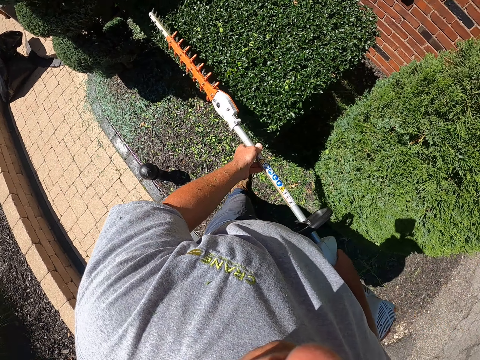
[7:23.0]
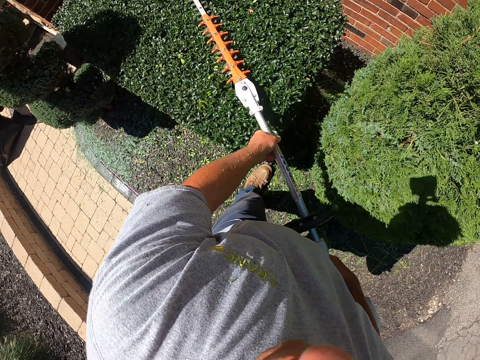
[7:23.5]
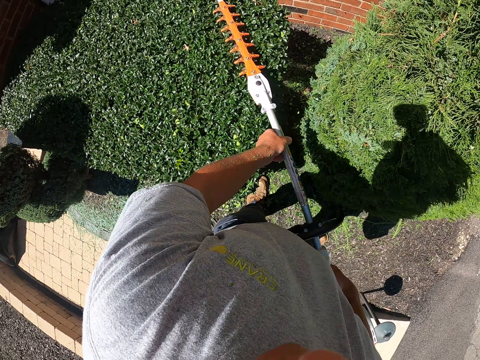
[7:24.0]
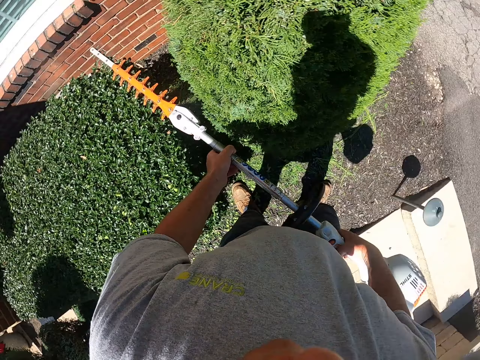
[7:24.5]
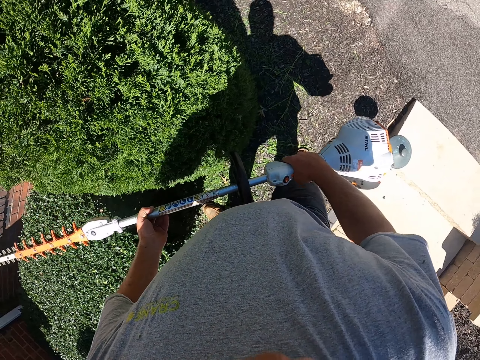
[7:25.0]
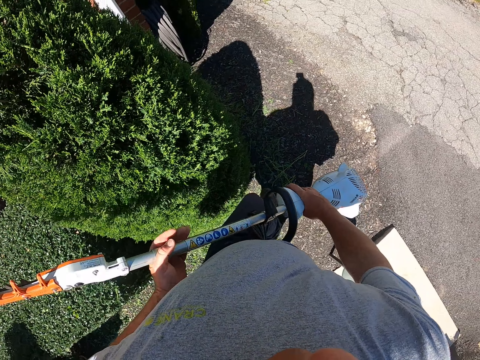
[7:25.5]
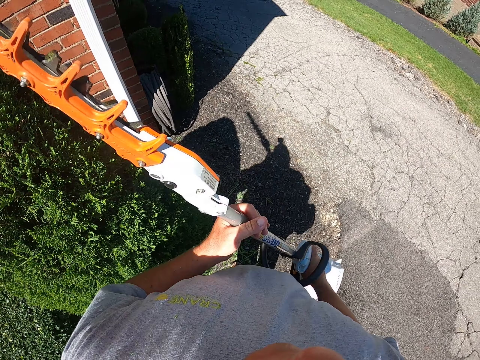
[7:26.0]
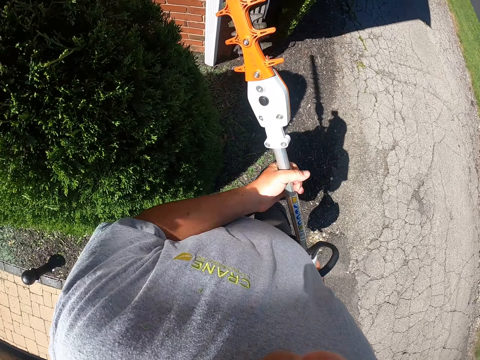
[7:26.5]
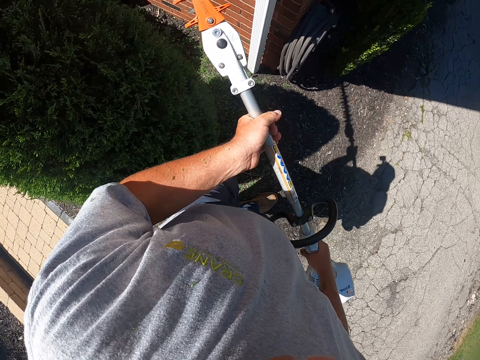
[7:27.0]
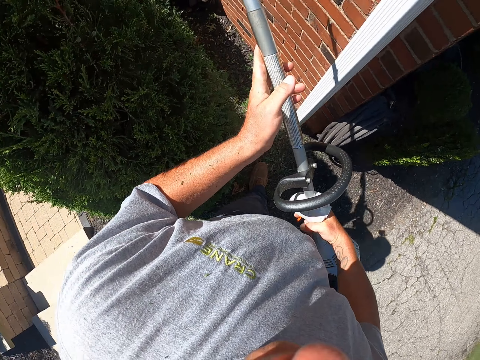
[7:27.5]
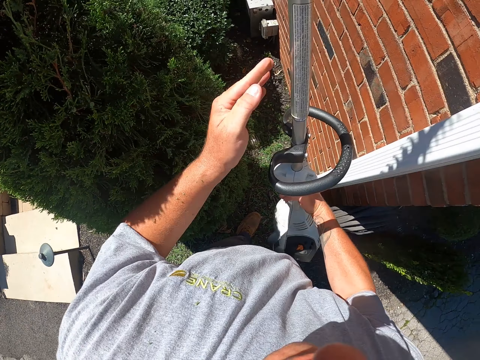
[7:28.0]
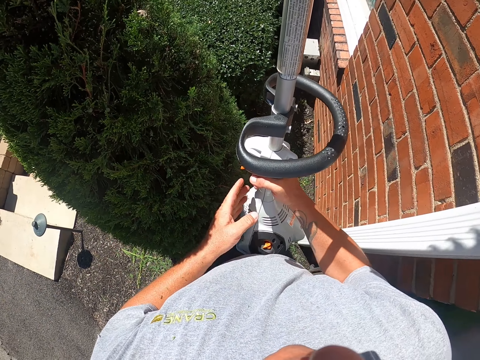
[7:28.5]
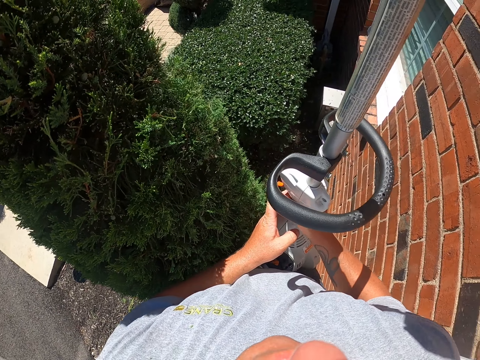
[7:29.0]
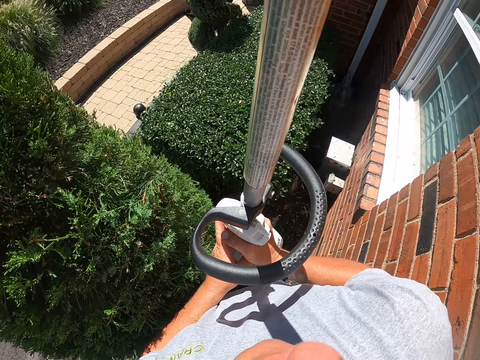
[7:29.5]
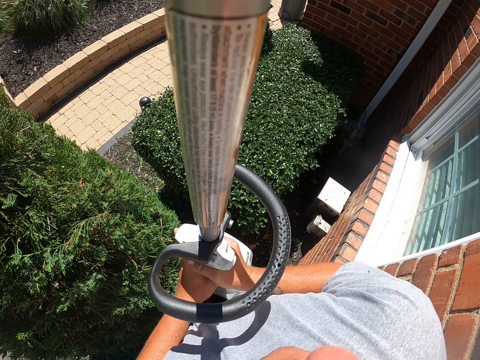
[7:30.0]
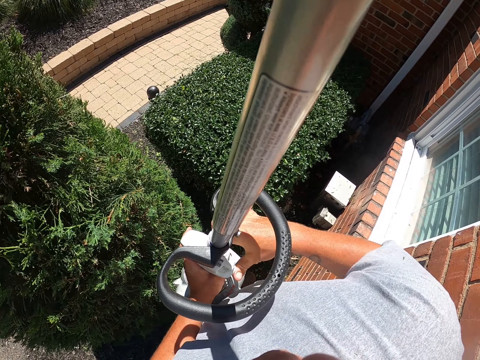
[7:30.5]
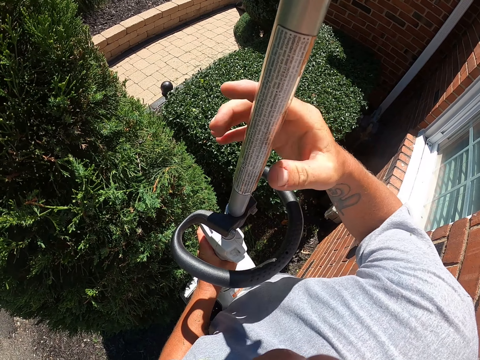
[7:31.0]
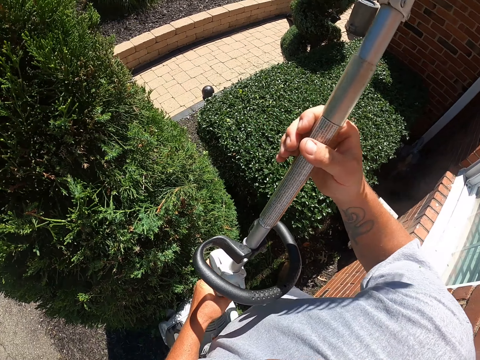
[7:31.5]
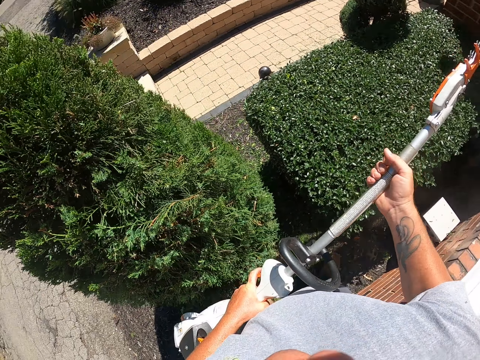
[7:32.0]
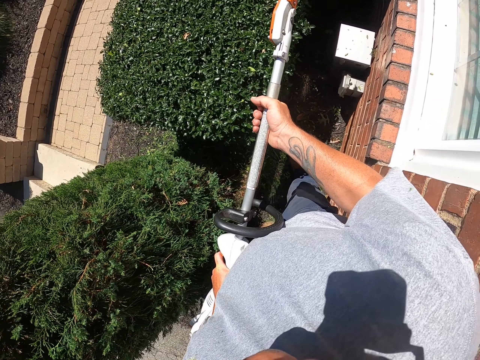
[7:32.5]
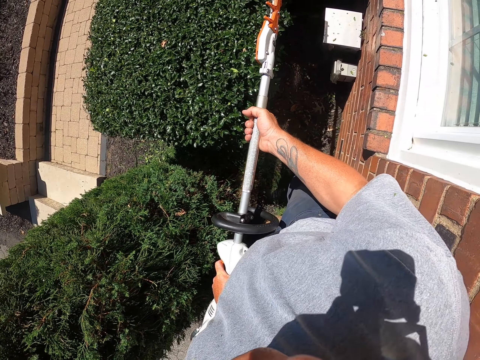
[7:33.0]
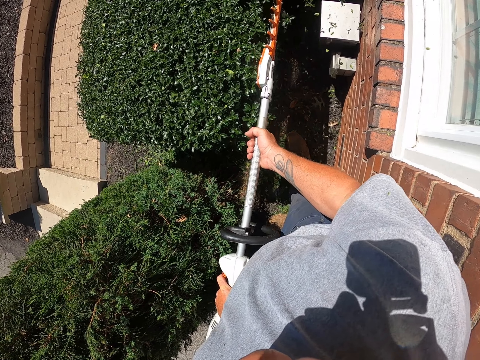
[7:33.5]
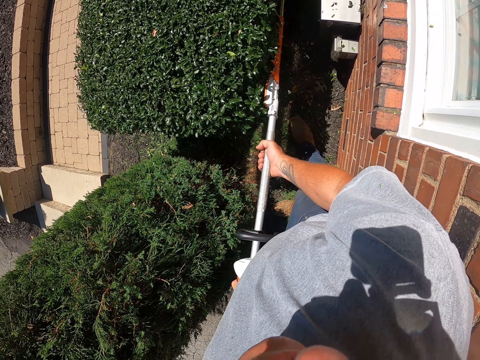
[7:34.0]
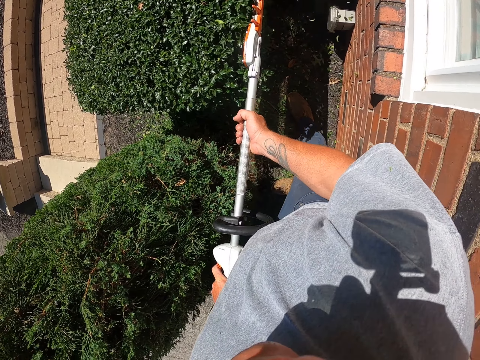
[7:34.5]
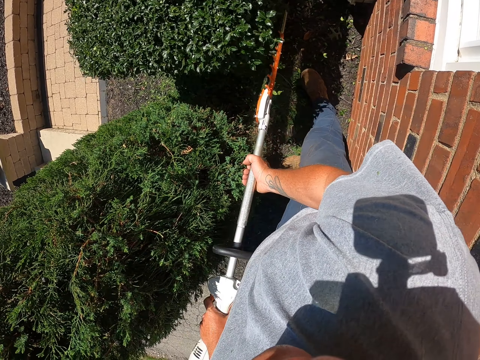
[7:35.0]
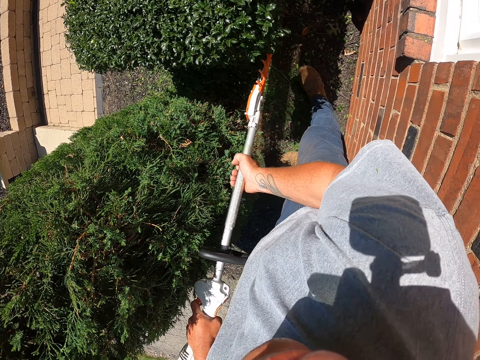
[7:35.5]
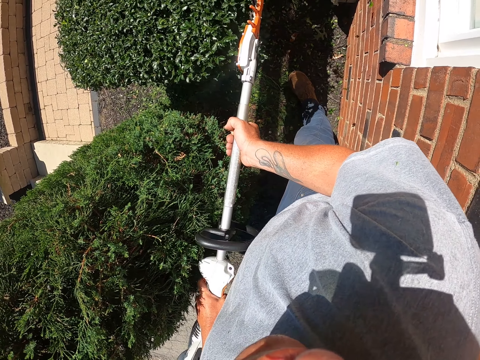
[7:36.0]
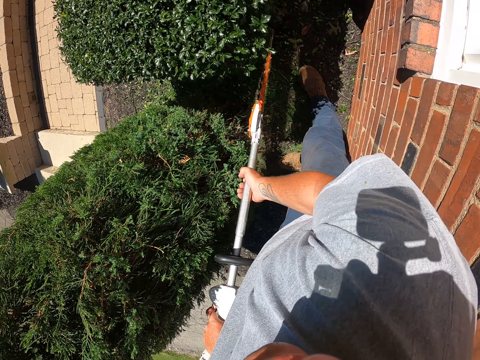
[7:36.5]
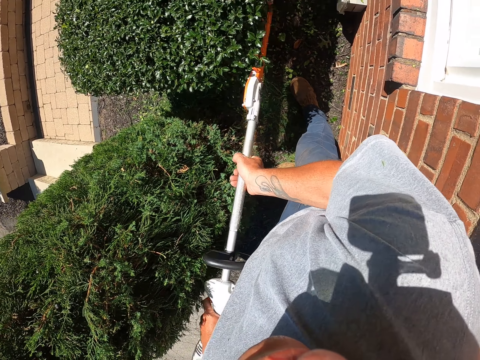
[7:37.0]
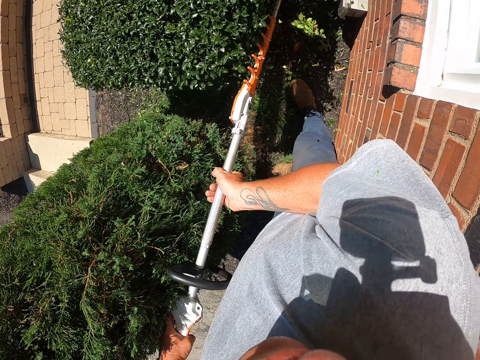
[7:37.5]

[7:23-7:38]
The camera wearer walks on the pavement. They hold a hedge trimmer. They move the hand. They step forward. They pass the trimmer to the left hand. They hold the trimmer. They trim the flower with the hedge trimmer.

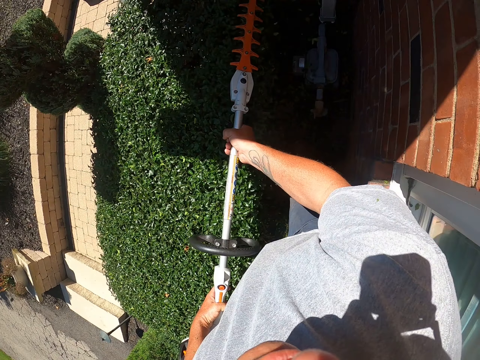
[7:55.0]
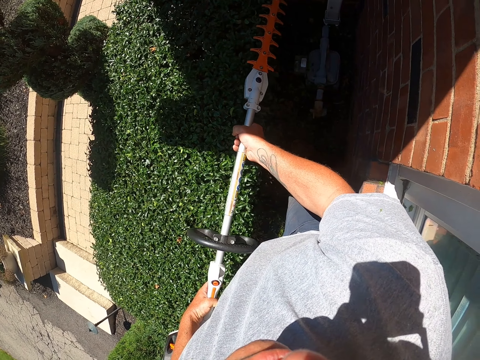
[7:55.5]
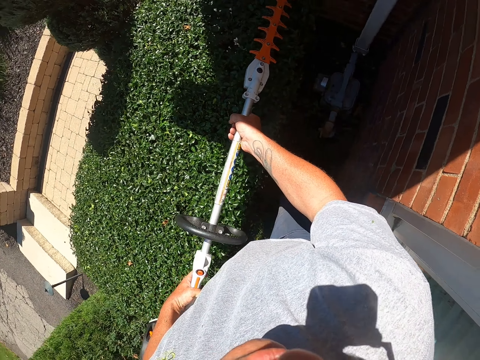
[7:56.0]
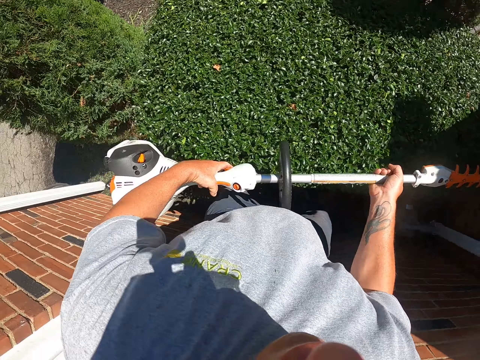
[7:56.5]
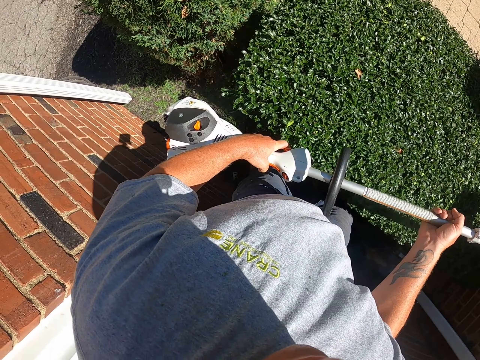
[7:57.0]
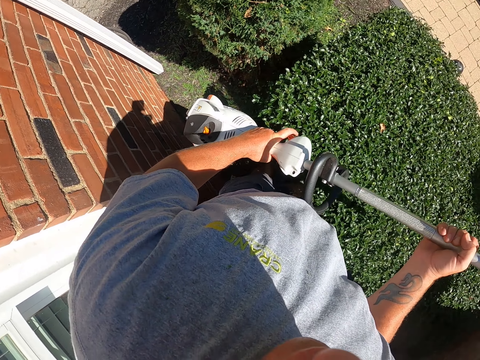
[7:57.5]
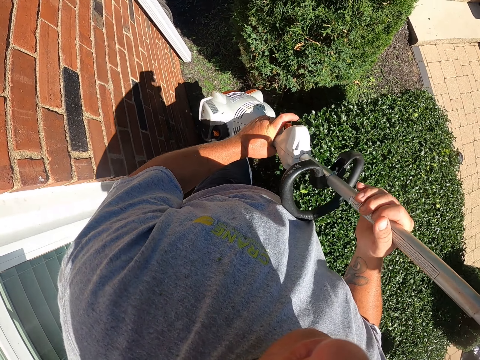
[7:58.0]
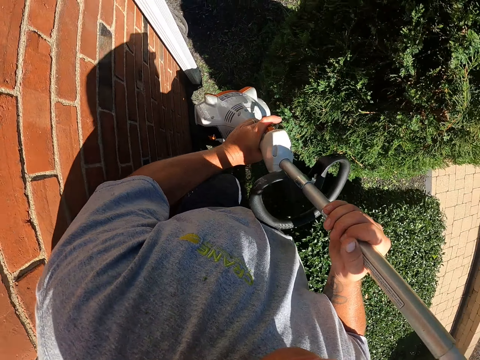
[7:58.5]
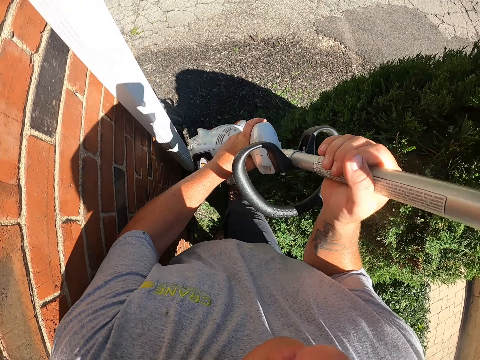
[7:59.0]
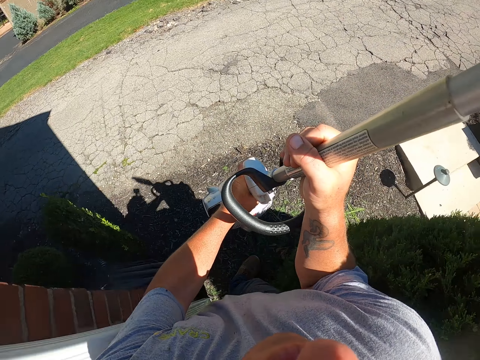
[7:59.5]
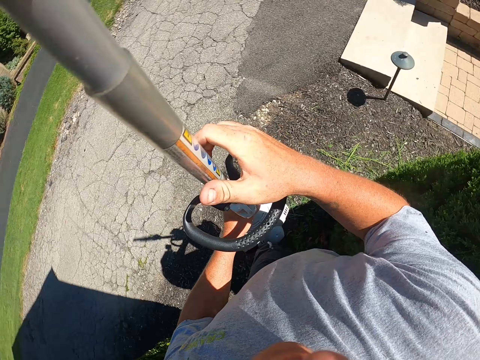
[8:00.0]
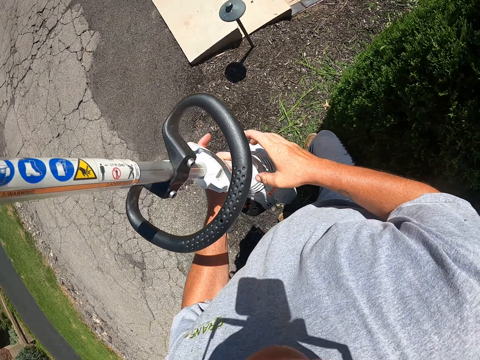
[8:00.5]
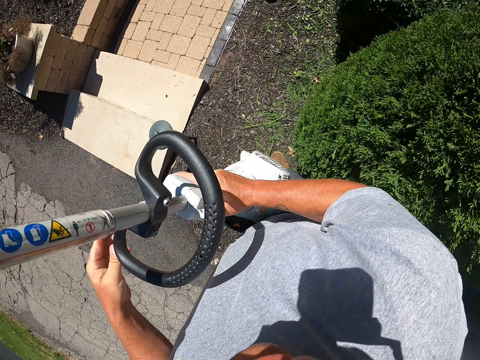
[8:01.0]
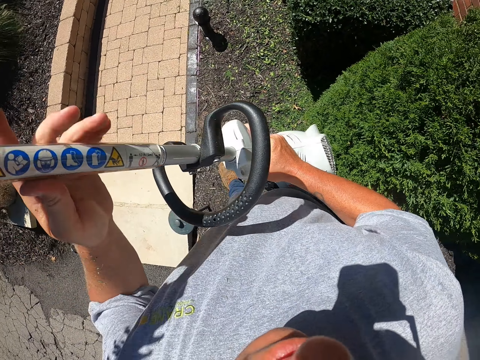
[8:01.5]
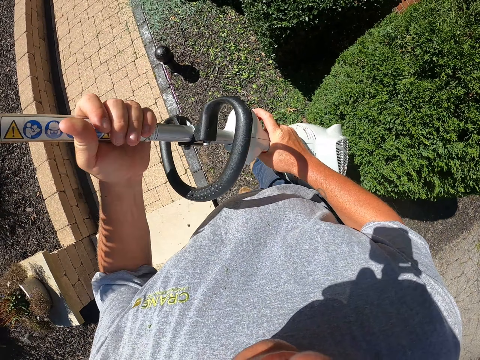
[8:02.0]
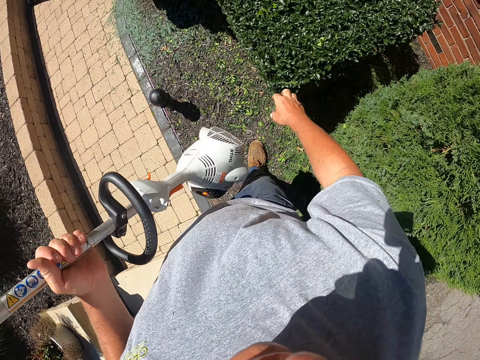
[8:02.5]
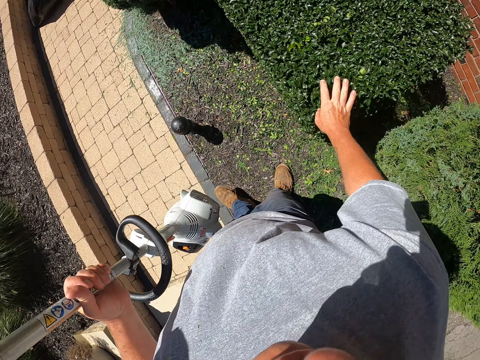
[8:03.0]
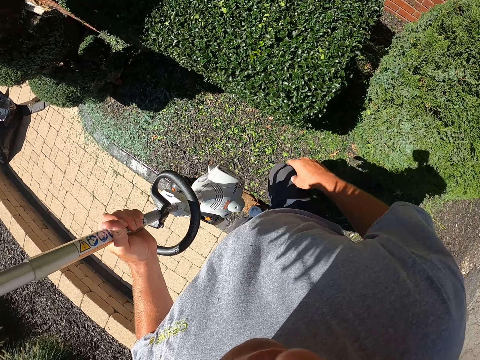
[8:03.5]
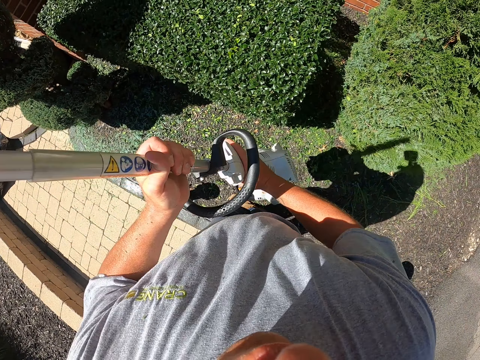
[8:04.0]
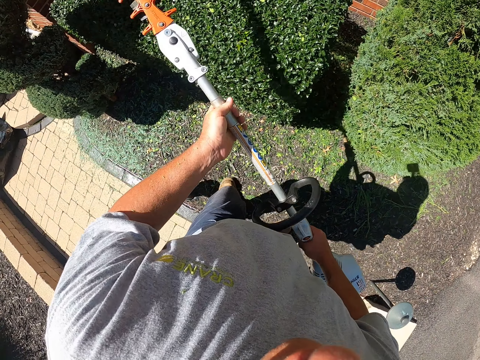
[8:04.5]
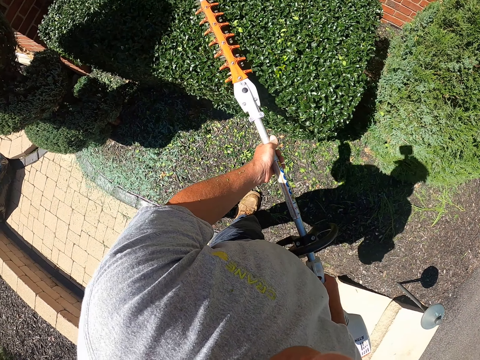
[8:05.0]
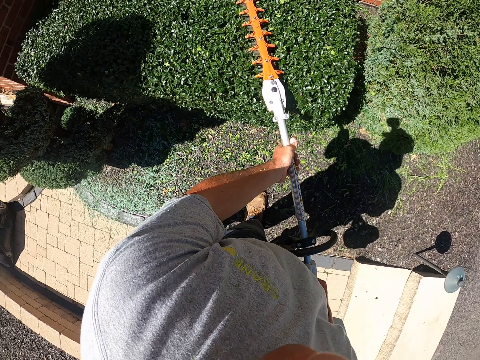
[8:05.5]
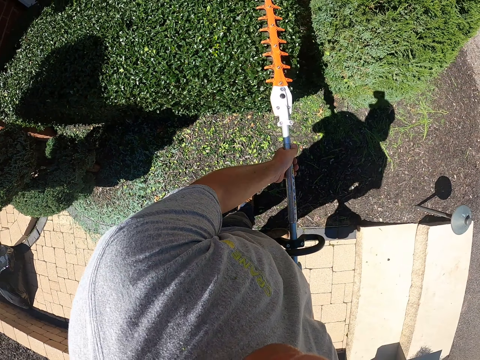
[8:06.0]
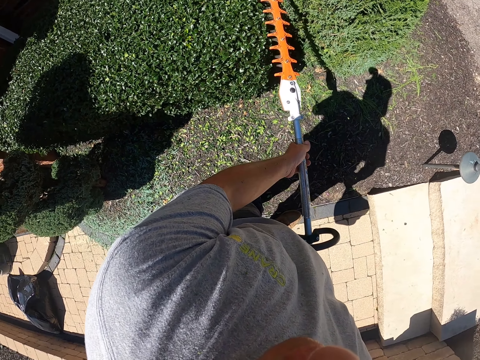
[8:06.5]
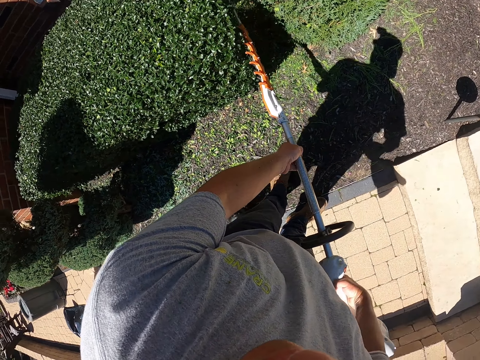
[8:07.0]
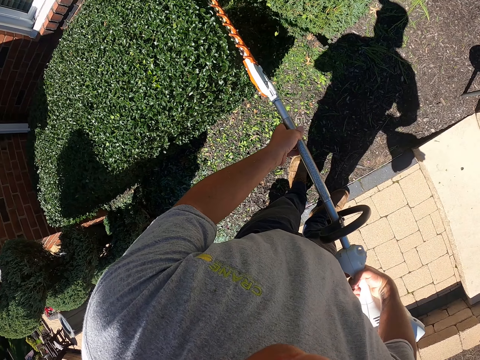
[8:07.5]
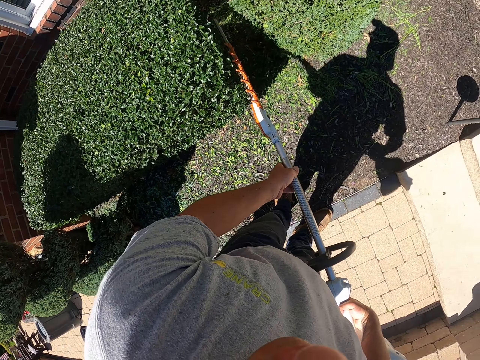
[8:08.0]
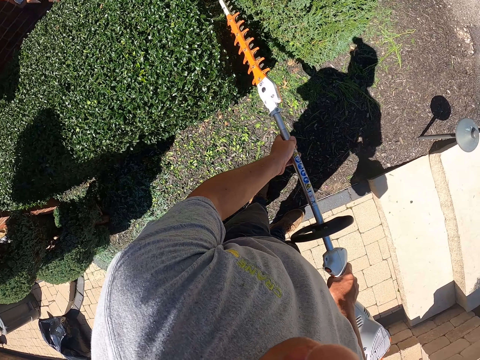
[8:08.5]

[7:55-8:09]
The camera wearer steps forward. They pass the trimmer to the right hand. They hold the trimmer. They pass the trimmer to the left hand. They touch the shrub. They hold the trimmer. They trim the shrub.
